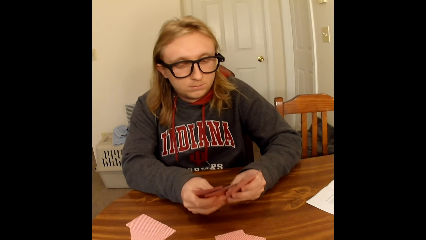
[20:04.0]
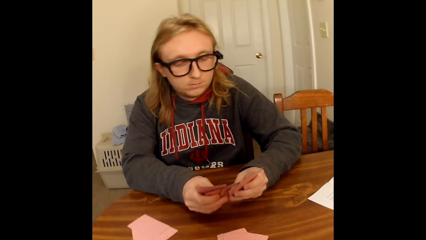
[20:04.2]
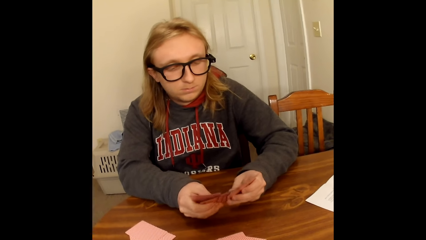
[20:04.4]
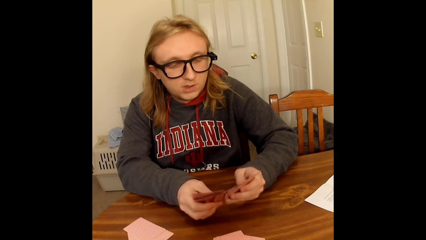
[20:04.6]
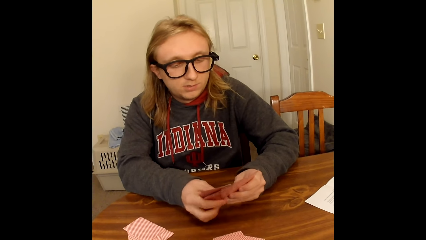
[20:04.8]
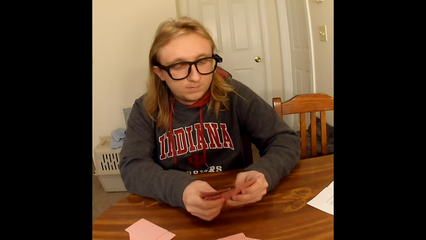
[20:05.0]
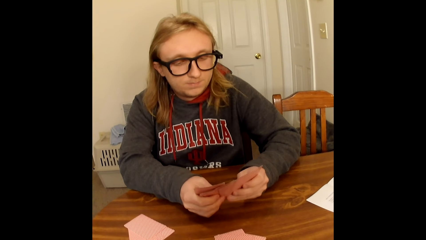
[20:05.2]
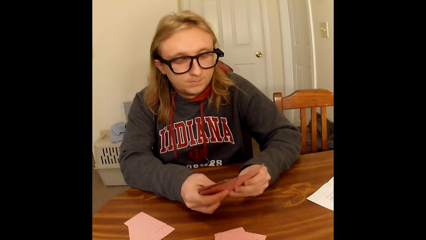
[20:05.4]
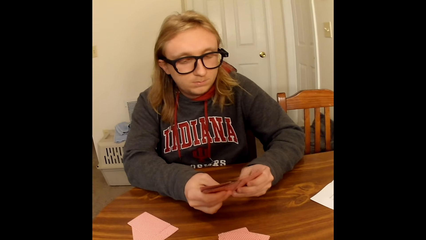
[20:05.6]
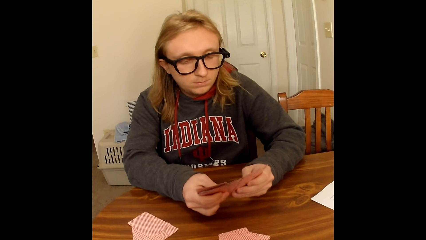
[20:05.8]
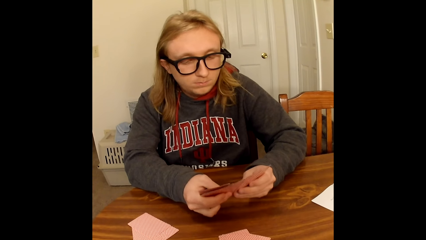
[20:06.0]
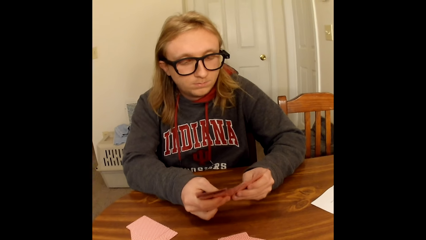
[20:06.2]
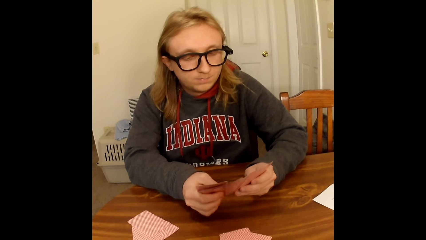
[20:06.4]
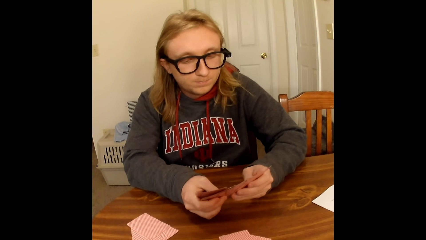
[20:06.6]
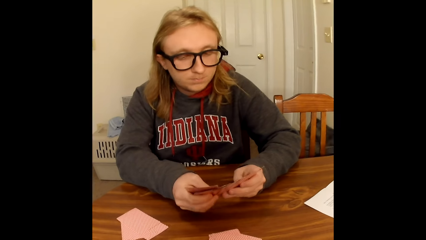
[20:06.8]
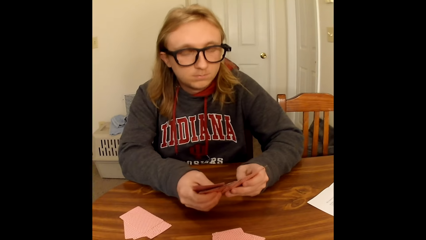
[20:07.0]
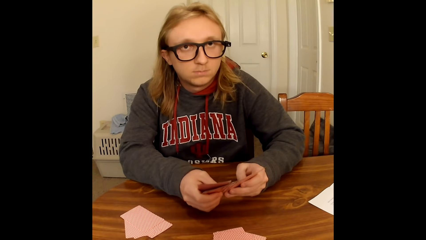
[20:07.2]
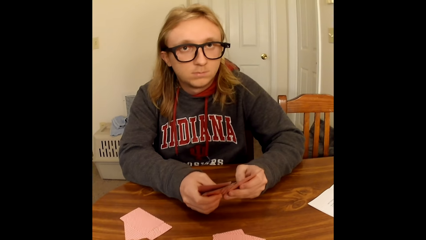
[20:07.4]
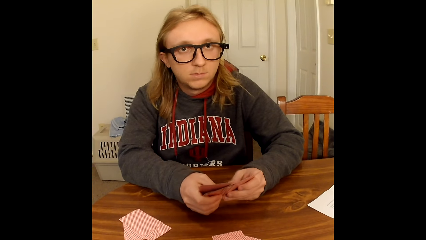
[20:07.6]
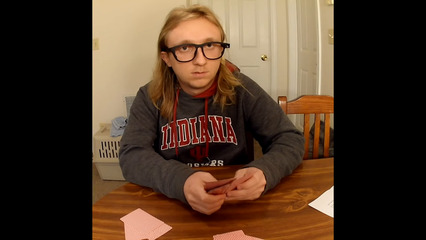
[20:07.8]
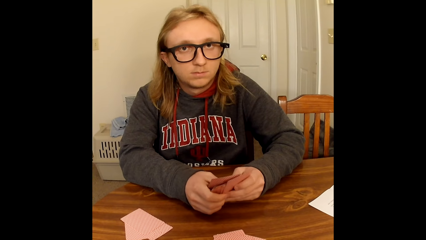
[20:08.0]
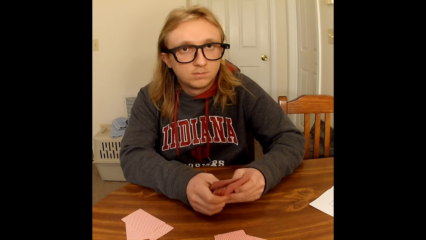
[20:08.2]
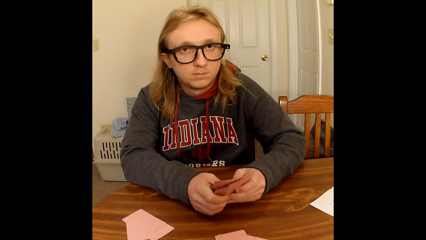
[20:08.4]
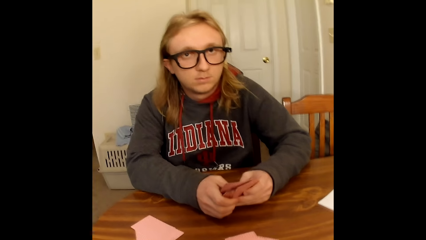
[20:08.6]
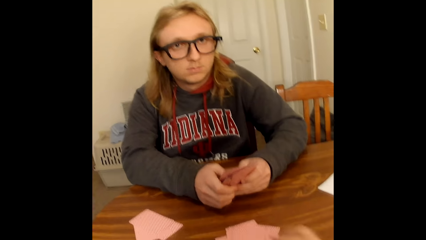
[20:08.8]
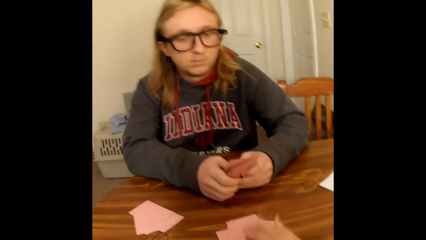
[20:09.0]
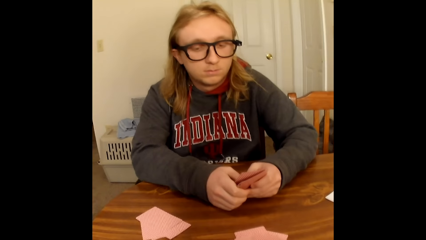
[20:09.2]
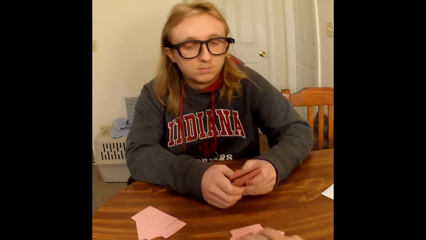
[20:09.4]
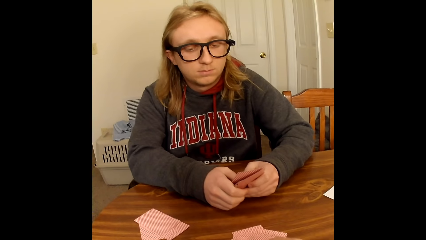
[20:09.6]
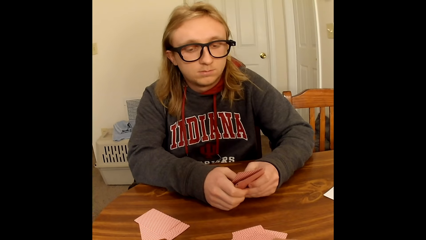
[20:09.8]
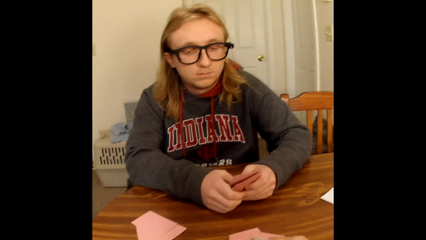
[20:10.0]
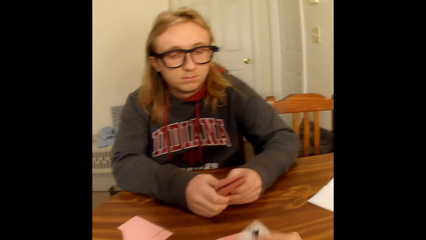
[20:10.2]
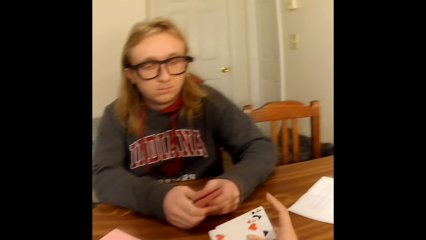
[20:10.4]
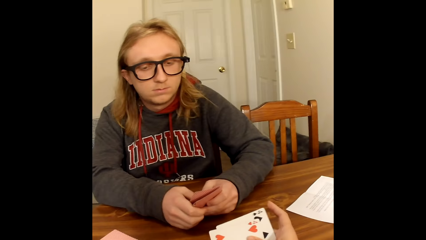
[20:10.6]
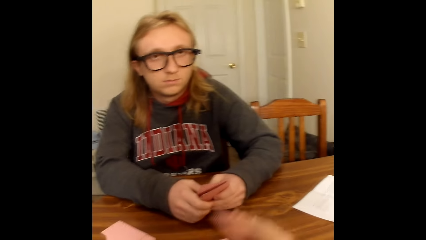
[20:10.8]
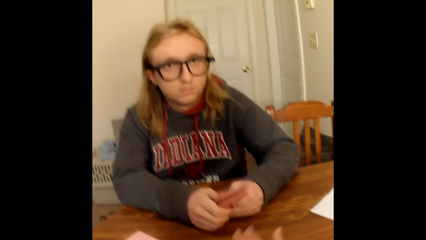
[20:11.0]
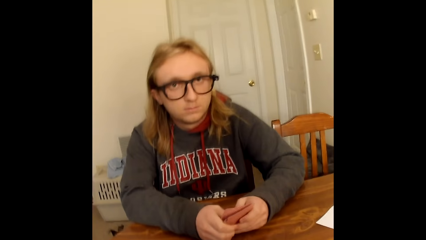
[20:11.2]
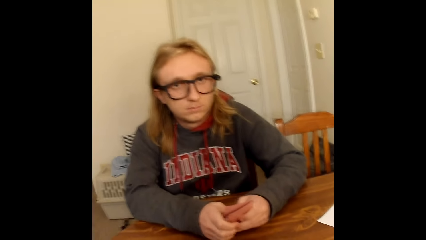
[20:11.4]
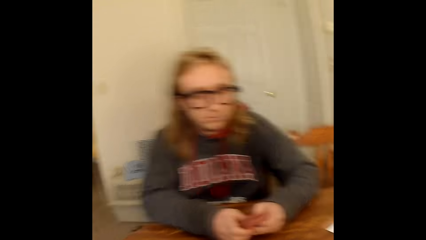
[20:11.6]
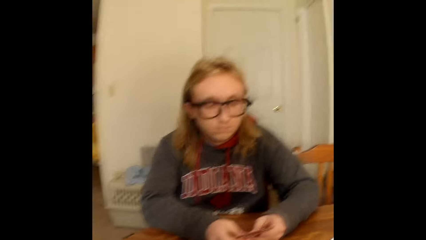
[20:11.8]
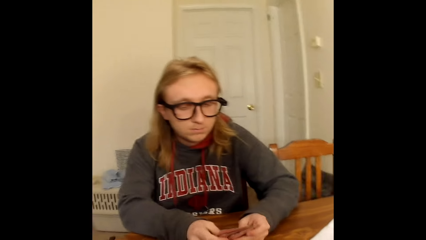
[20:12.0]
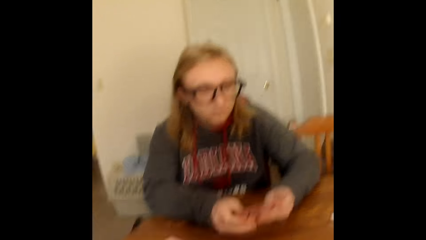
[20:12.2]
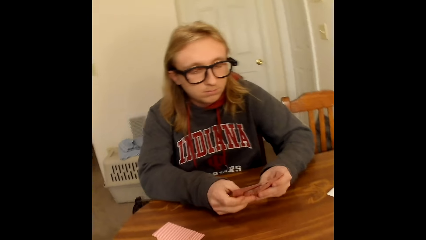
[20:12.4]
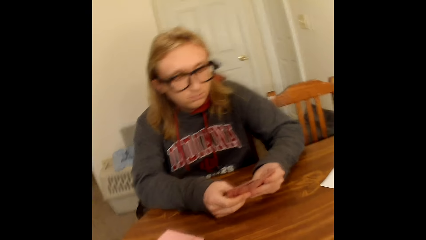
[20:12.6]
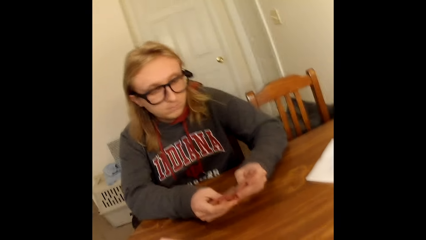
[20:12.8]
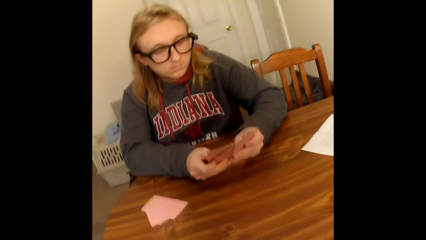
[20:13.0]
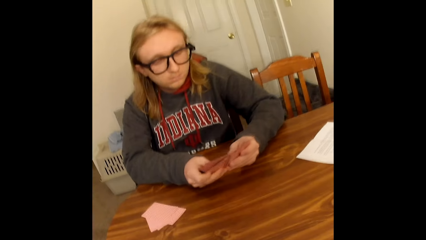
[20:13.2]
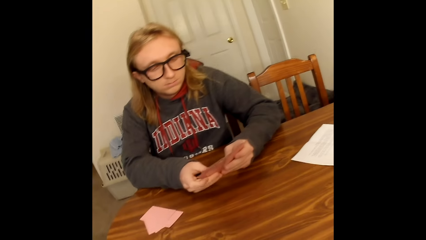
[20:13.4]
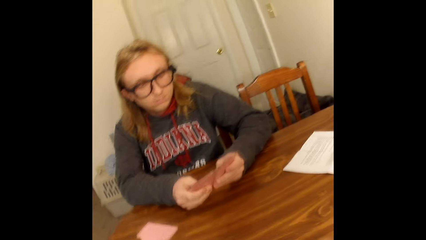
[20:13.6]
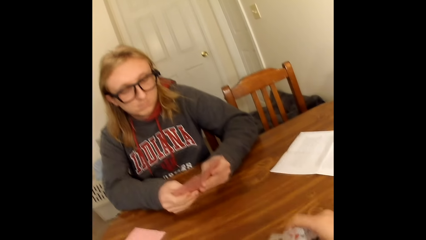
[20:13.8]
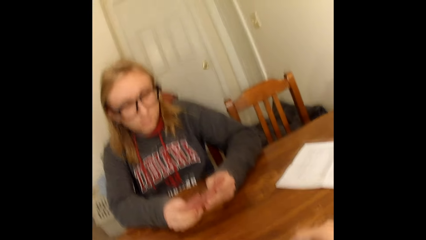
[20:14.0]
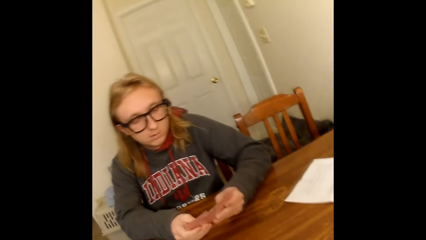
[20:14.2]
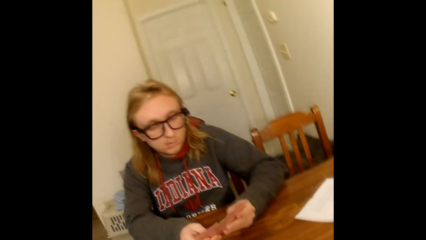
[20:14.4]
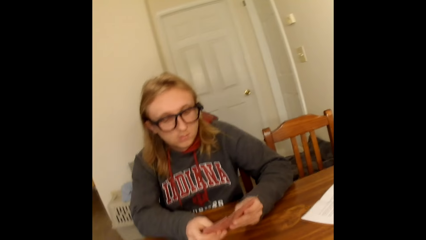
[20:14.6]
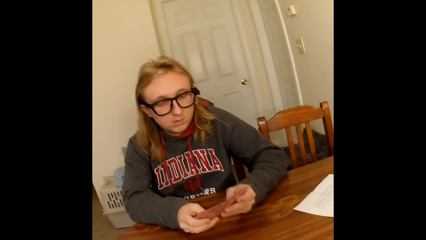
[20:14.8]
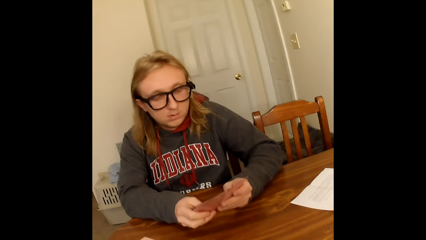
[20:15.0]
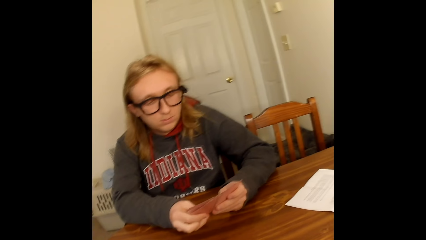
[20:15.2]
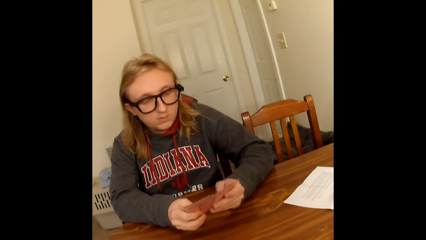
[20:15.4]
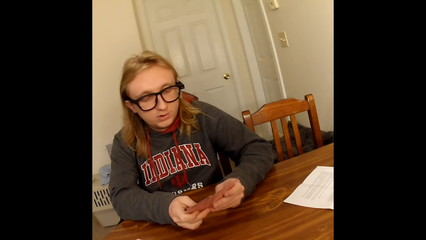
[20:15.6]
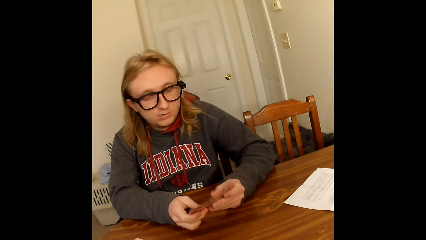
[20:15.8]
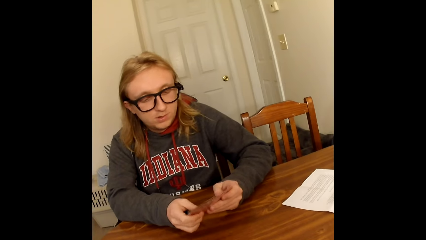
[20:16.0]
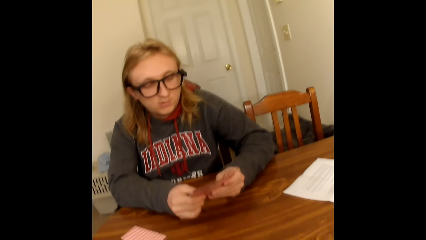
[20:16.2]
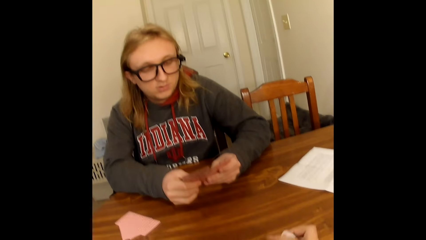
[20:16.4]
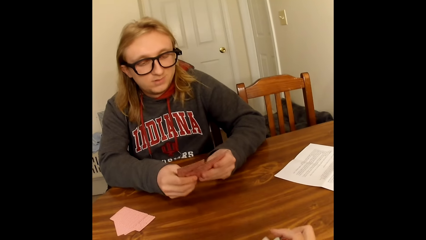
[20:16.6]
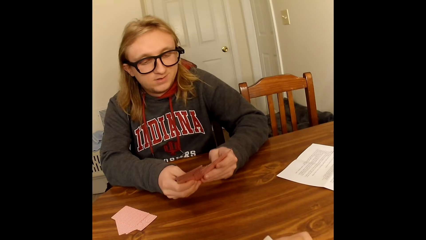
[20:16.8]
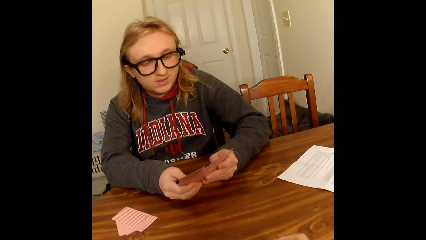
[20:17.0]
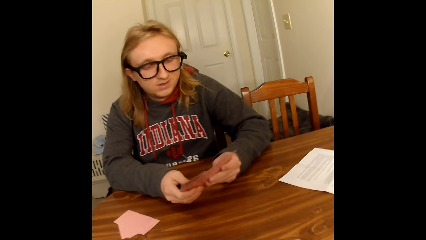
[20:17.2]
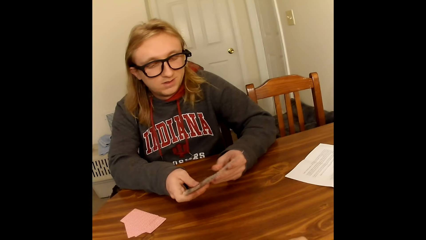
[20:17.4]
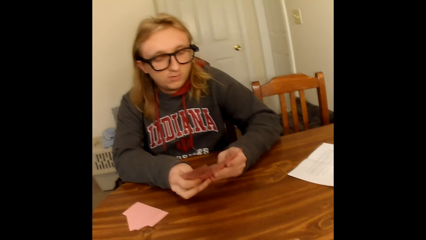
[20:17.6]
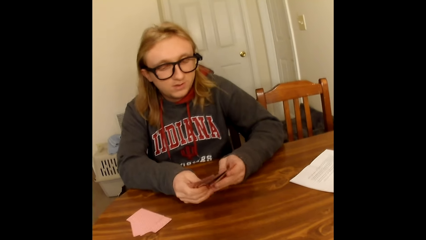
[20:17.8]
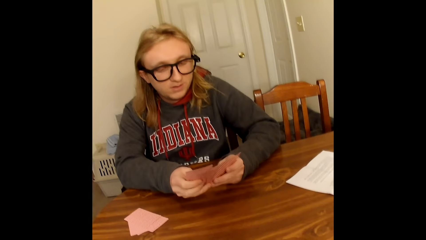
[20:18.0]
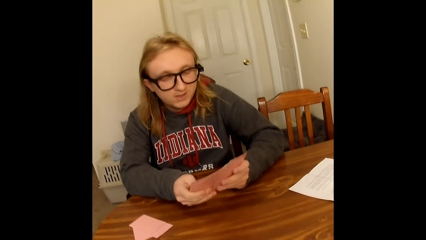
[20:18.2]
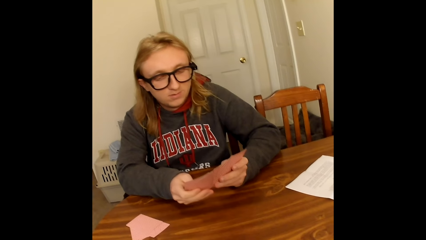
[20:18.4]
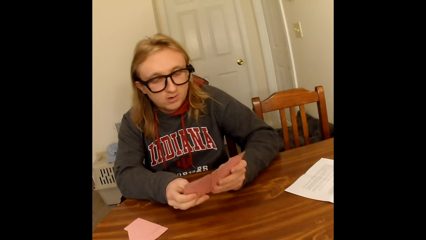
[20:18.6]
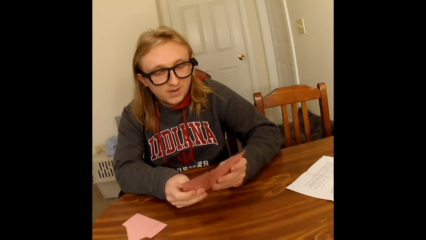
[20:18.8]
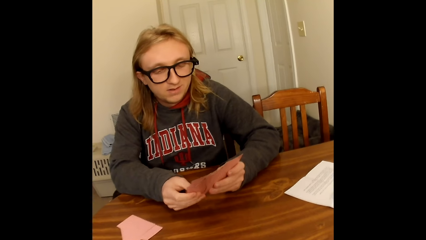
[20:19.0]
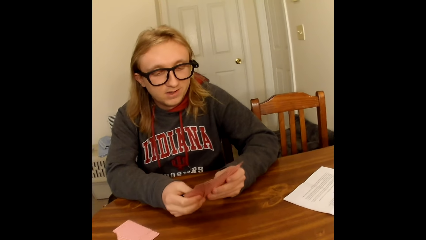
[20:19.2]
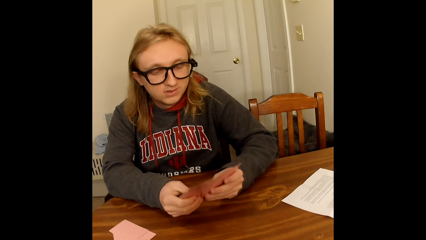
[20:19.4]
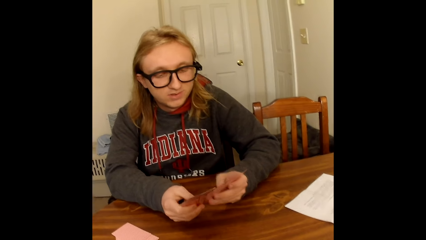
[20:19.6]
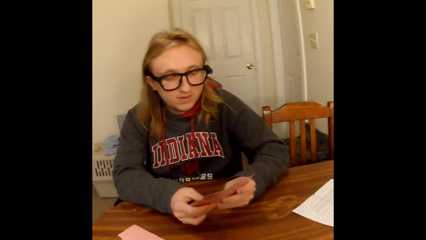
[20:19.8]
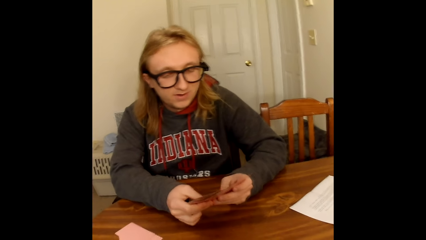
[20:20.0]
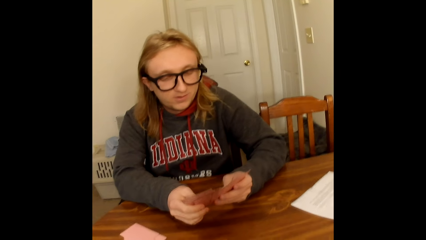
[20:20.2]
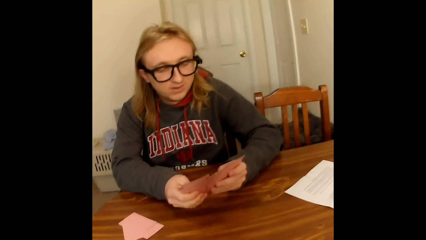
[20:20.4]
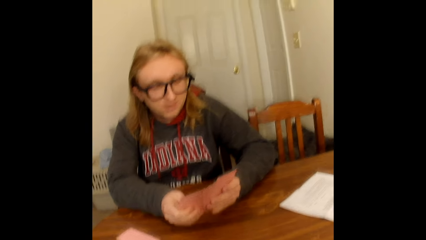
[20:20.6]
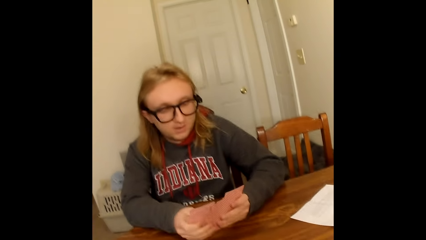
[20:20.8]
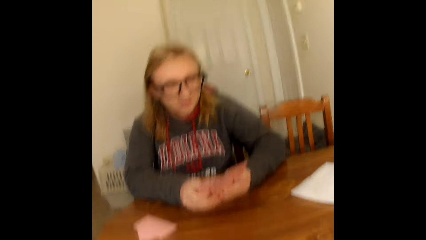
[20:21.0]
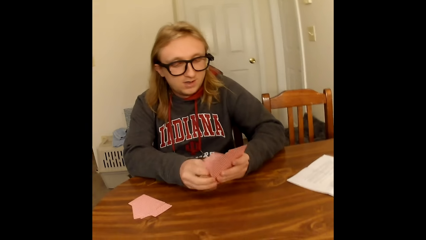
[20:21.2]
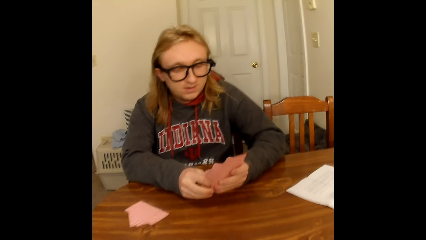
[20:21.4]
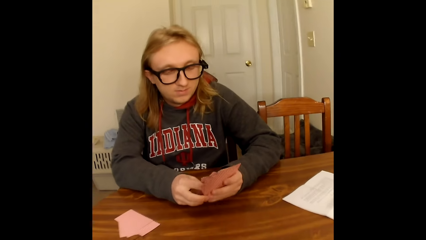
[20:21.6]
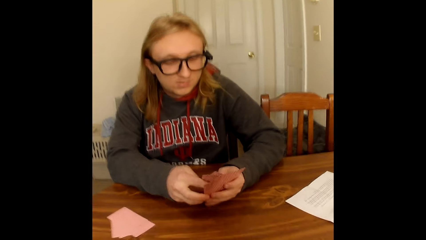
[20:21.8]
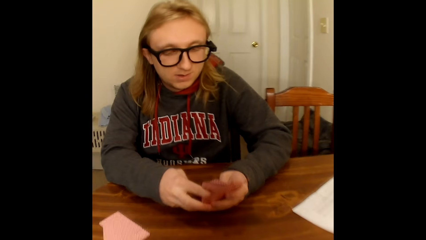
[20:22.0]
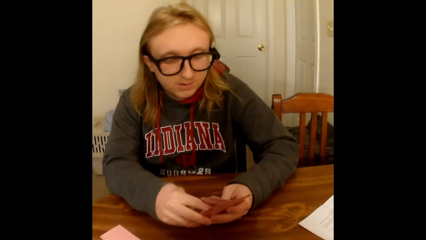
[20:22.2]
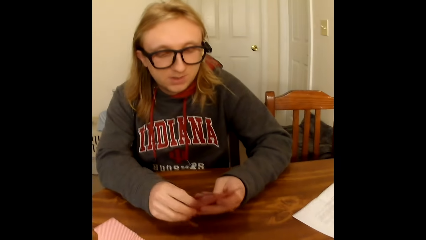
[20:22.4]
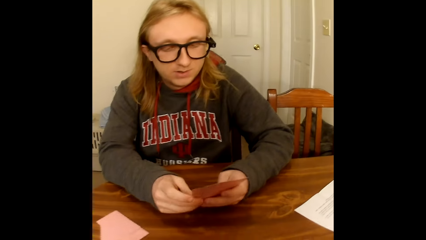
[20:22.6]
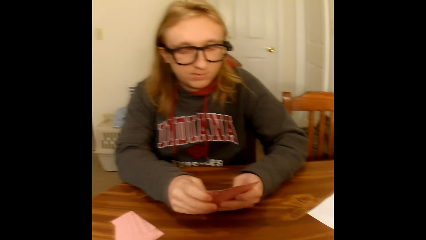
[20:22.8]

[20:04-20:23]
A man looks at the camera wearer. The camera wearer puts the cards on the table. He picks up a card from the table with his right hand, puts the cards on the table, converses, and hits the cards on the table. The man looks at the cards, converses, and arranges the cards.
